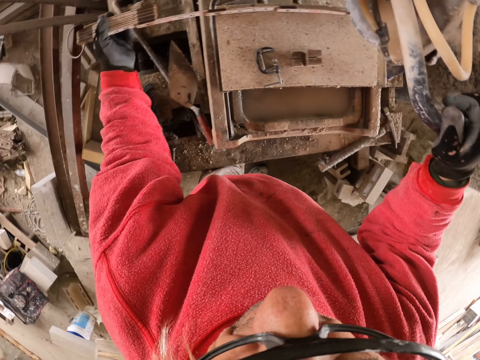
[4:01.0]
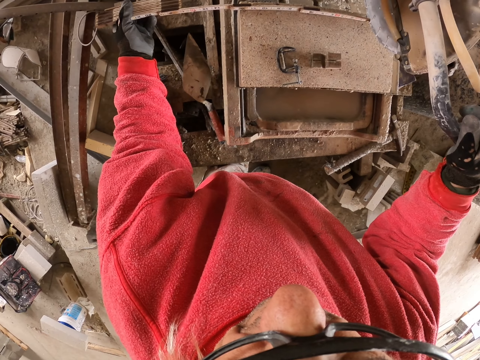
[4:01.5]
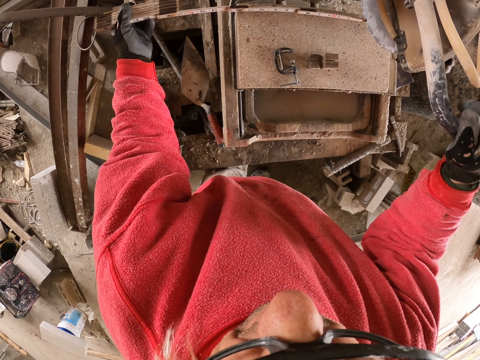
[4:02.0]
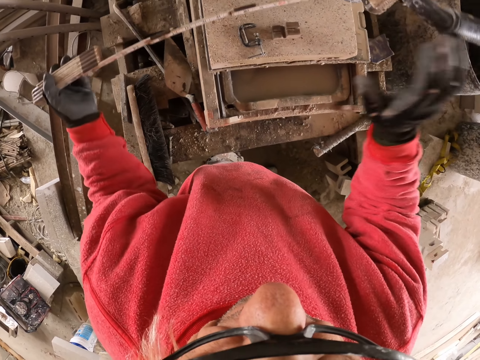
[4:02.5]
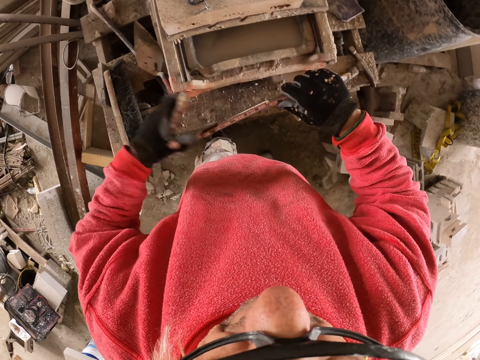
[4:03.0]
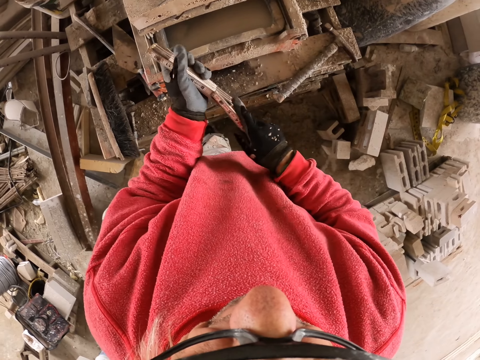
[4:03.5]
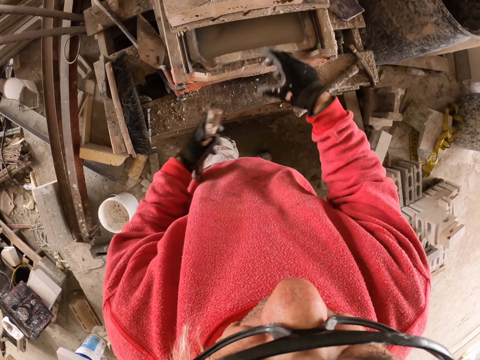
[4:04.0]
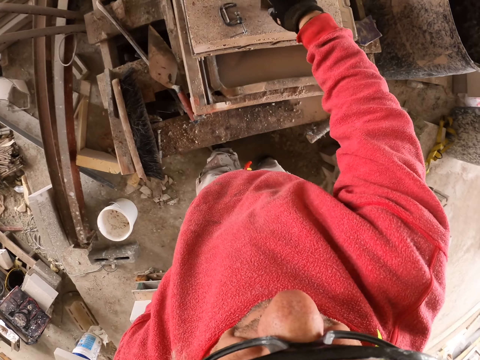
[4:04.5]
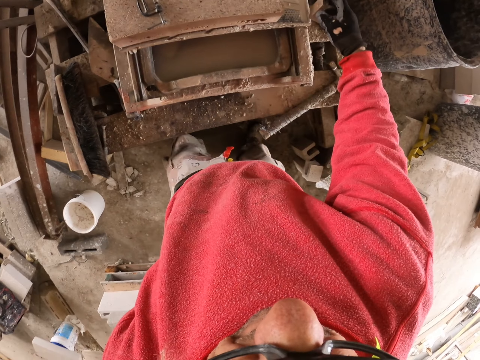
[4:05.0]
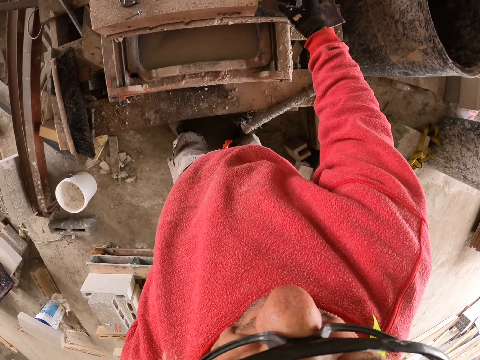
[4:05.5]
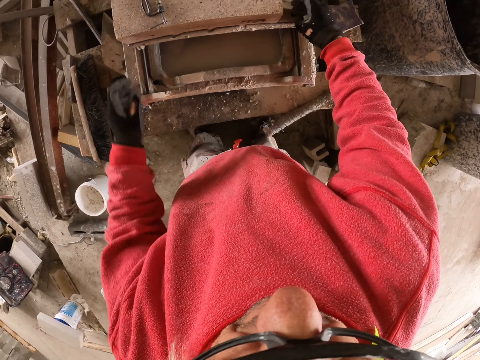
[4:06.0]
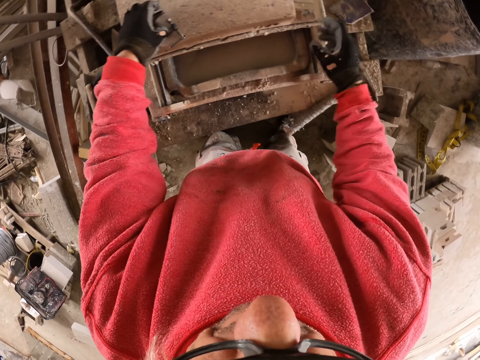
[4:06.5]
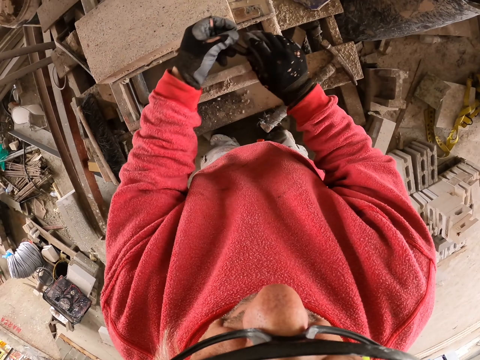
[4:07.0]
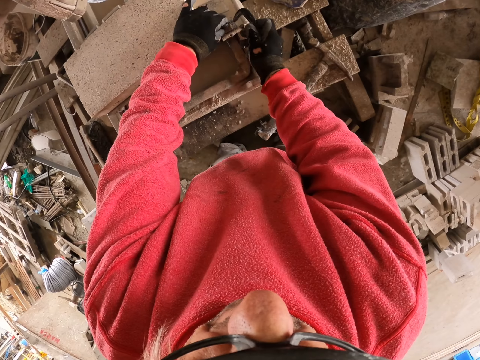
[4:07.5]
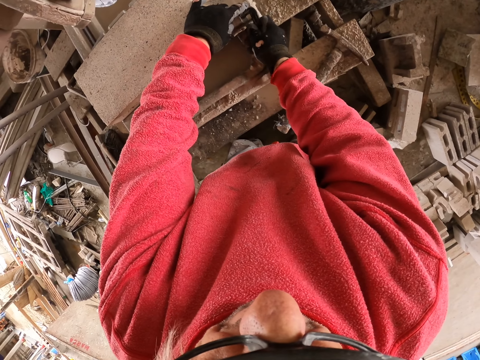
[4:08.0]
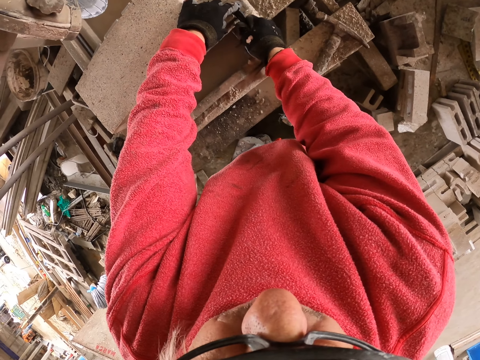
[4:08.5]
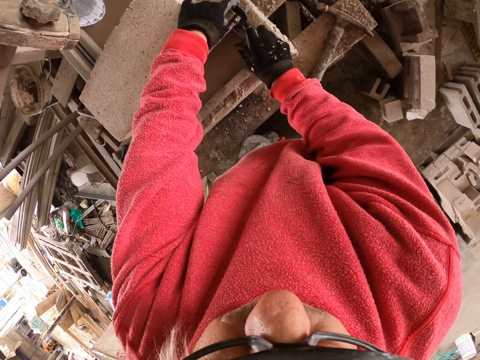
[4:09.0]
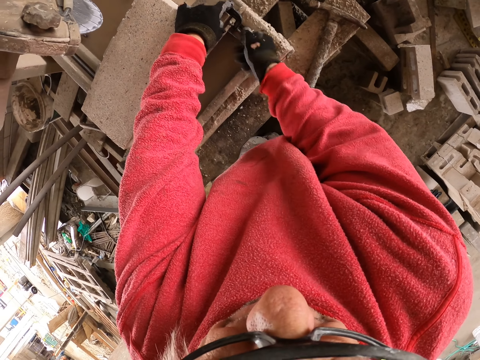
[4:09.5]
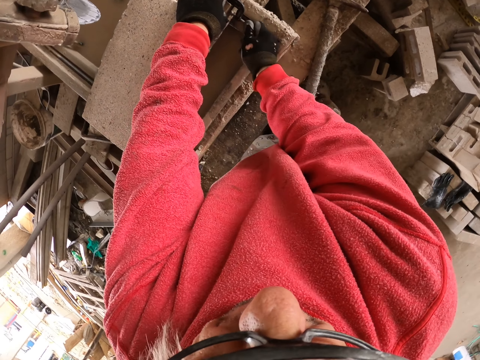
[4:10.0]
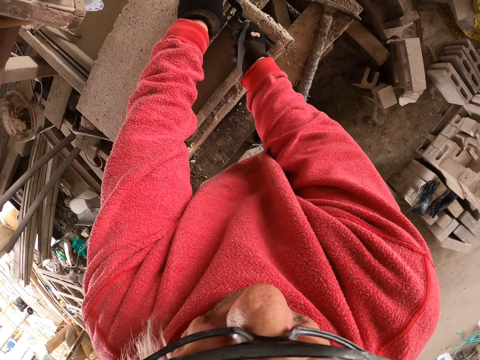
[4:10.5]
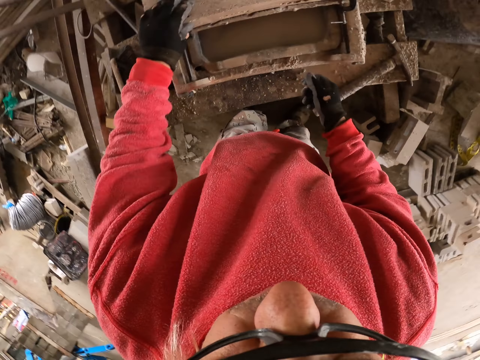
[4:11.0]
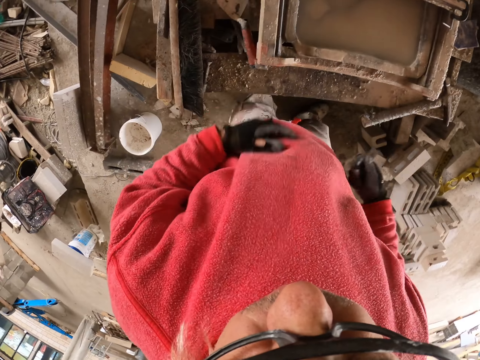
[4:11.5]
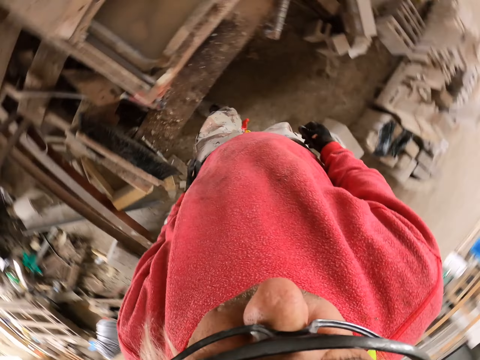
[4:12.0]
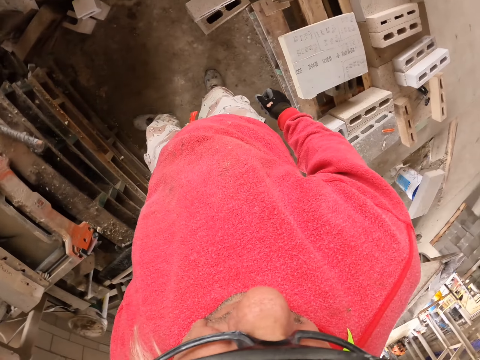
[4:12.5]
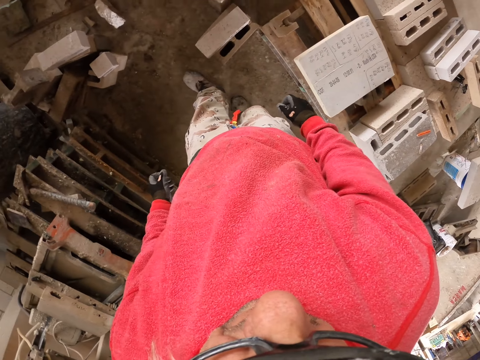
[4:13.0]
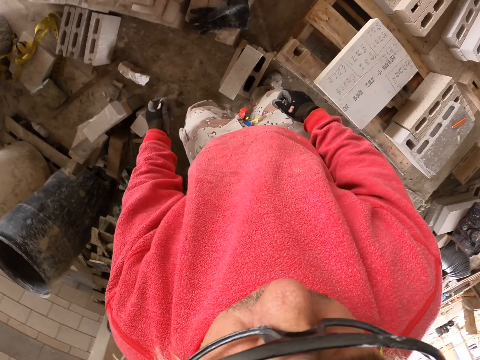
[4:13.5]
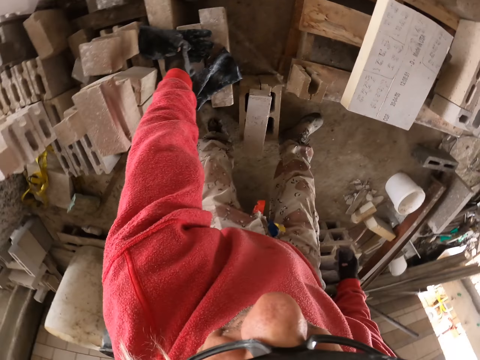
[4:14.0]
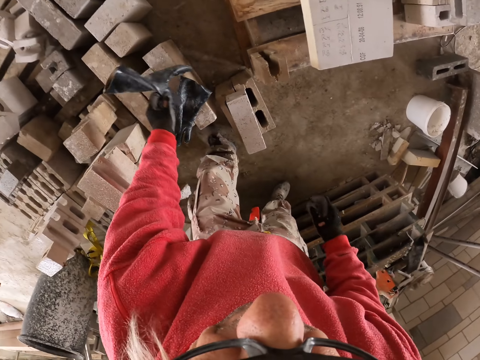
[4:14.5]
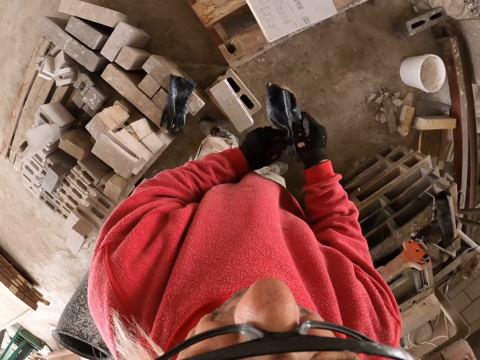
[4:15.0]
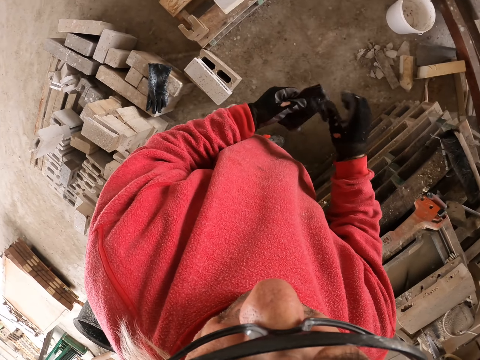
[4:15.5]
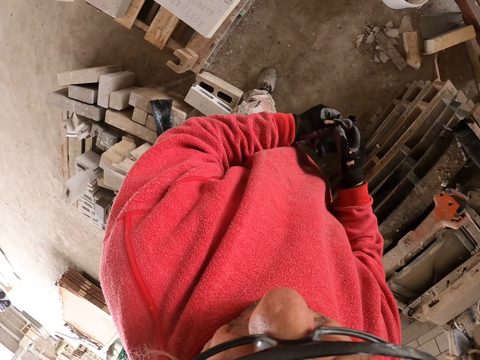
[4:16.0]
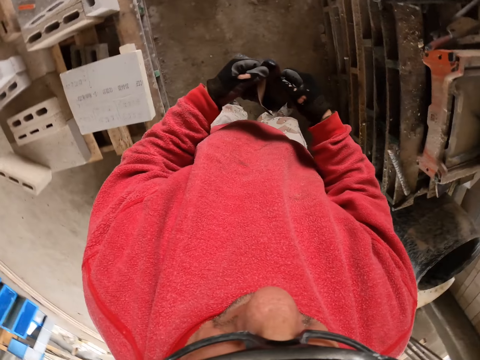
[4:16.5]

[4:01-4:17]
The camera wearer folds the foldable ruler. They put the tape measure in the pocket. They hold the G-clamp. They adjust the screw. They move around. They pick up the gloves.

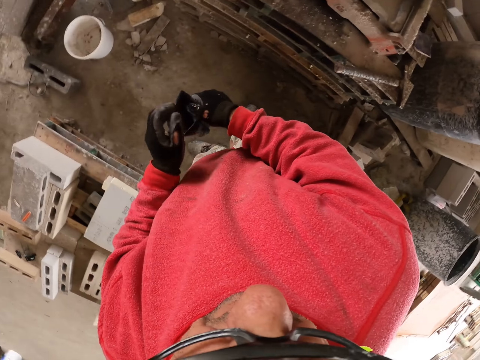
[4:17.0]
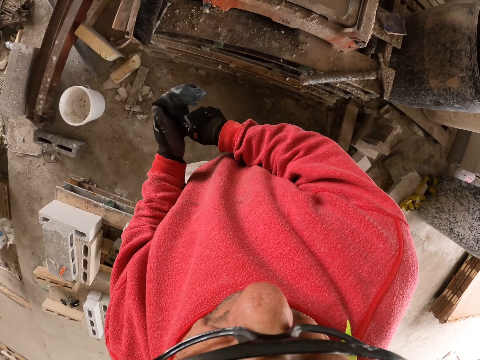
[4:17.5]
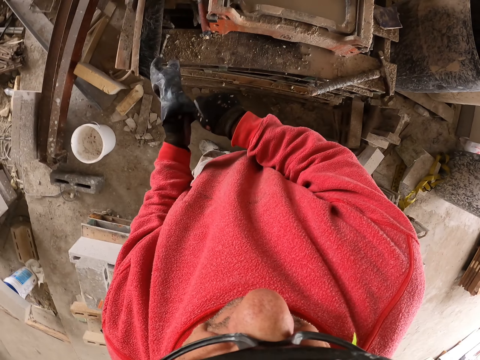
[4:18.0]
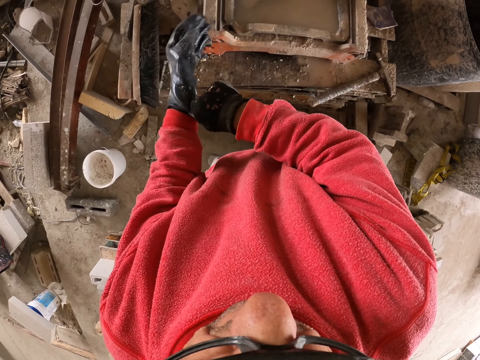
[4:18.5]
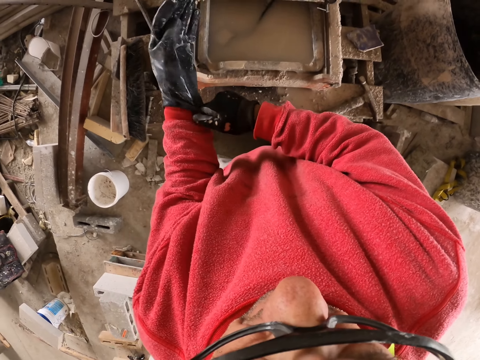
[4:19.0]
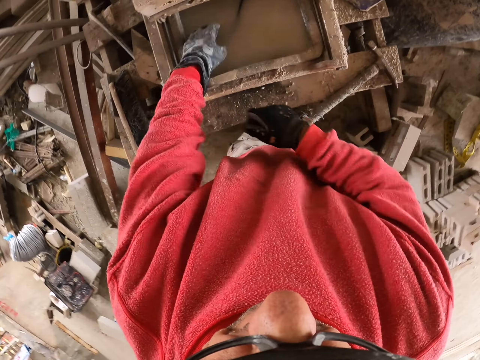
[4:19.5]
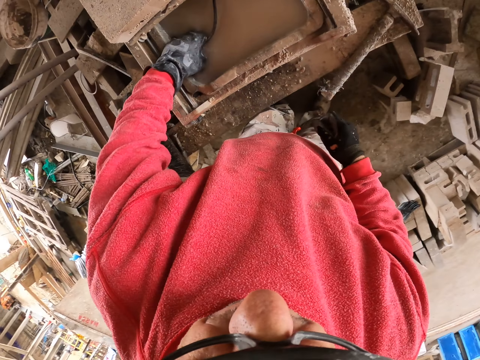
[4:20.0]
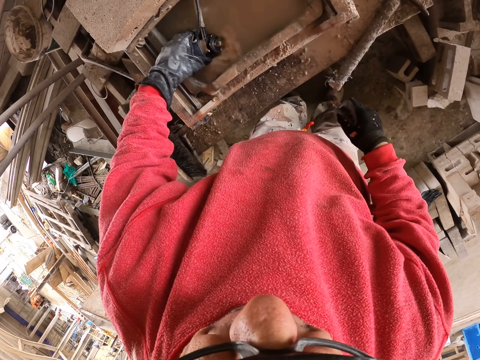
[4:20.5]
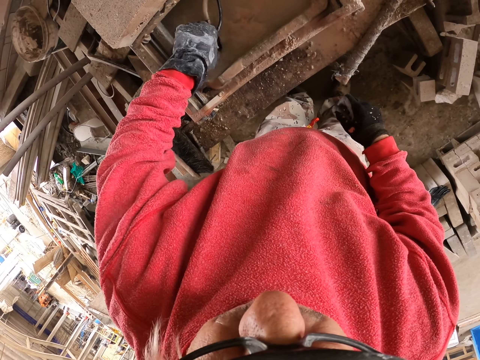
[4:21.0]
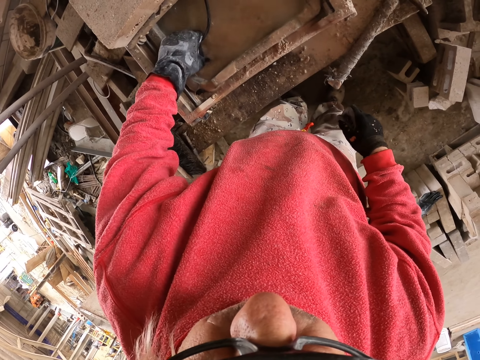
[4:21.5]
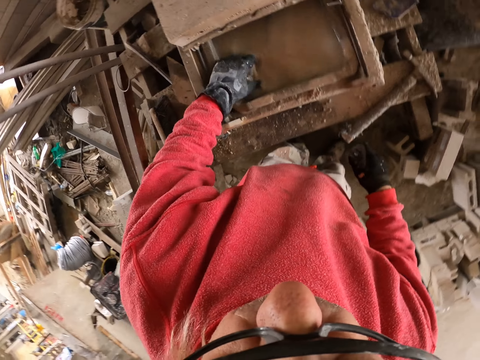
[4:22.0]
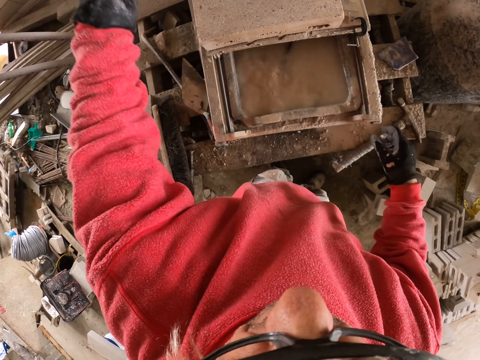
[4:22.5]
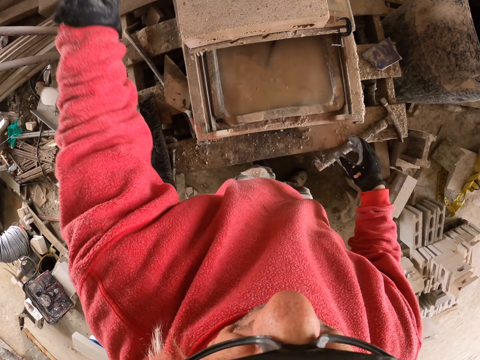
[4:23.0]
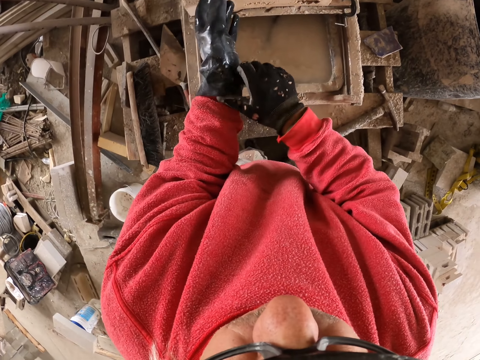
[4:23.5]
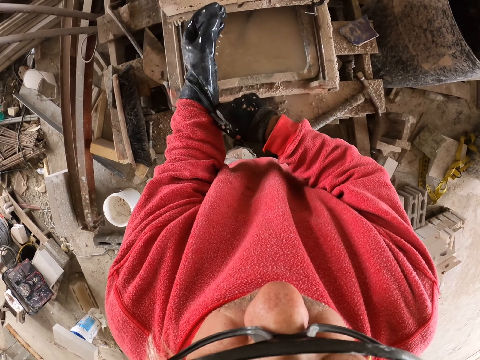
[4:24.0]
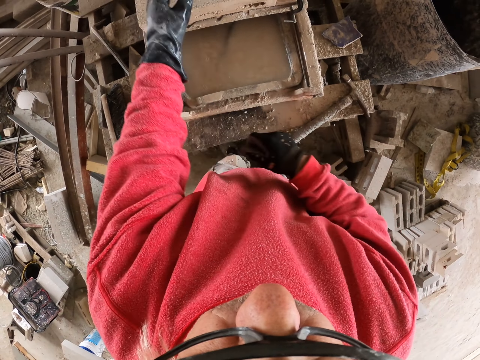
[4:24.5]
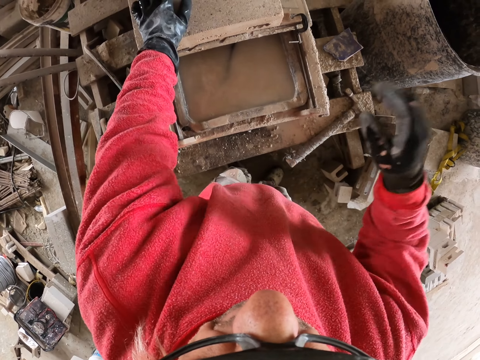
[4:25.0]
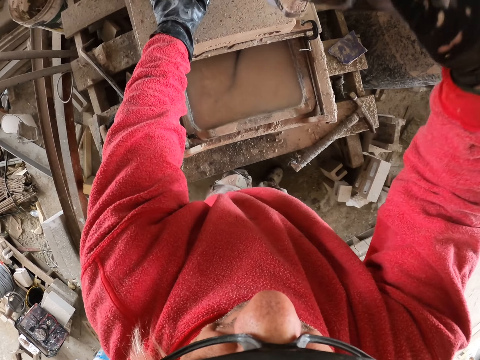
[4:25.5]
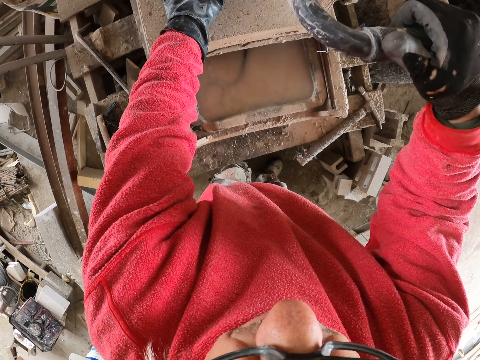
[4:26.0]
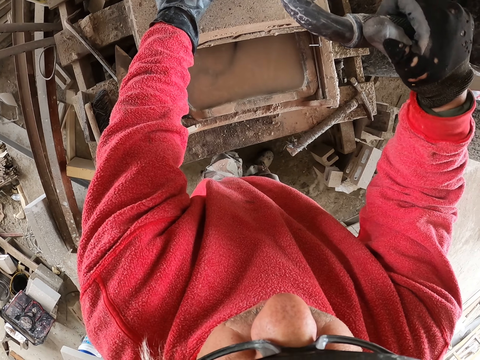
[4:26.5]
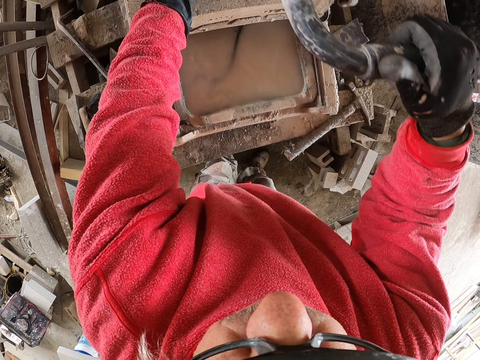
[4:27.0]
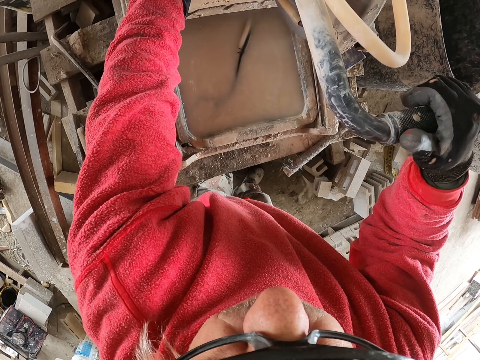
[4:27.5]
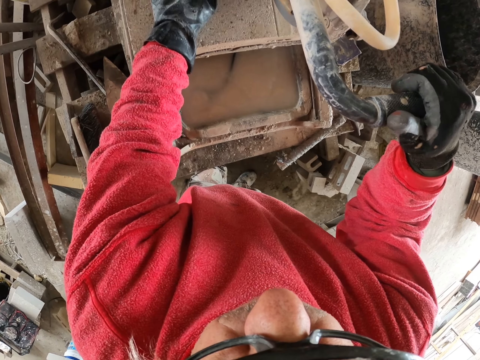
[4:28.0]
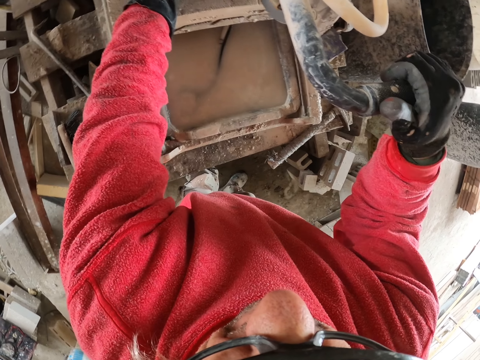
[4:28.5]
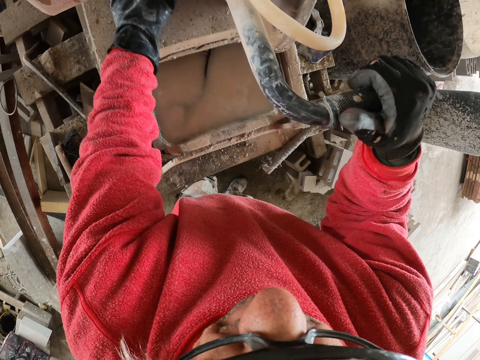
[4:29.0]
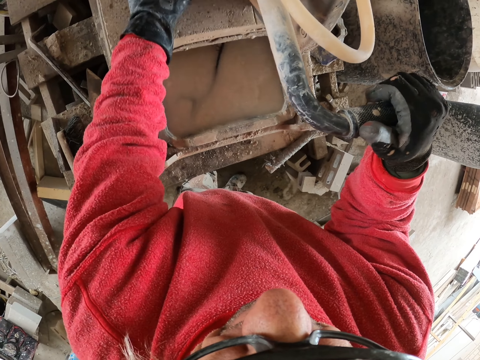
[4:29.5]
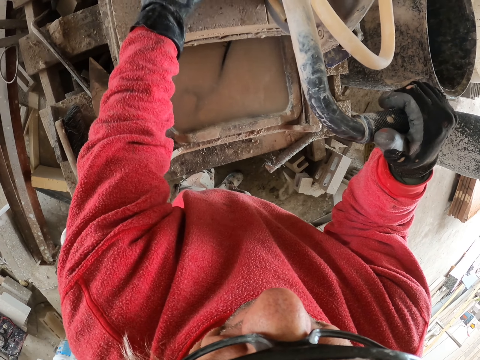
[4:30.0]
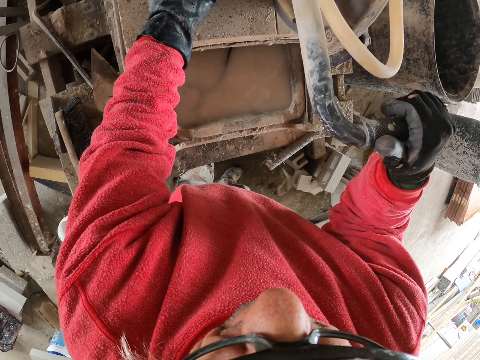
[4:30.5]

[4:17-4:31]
The camera wearer wears the left glove. They put the hand in the water. They adjust the gloves. They cut the brick.
